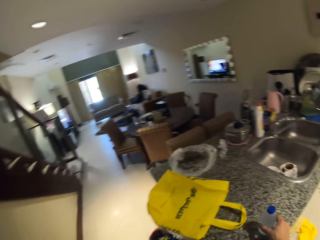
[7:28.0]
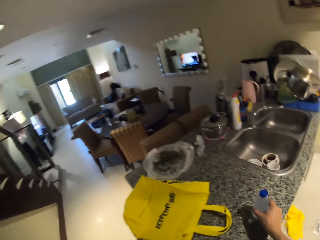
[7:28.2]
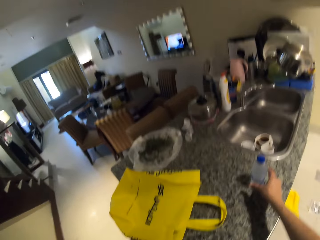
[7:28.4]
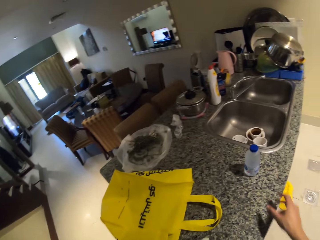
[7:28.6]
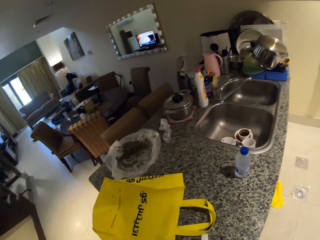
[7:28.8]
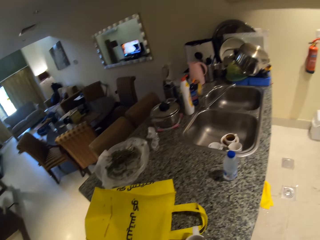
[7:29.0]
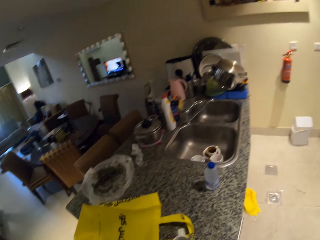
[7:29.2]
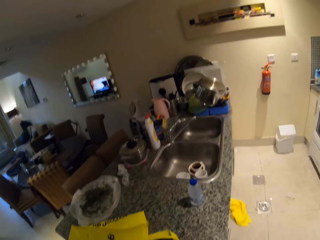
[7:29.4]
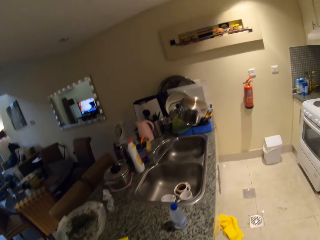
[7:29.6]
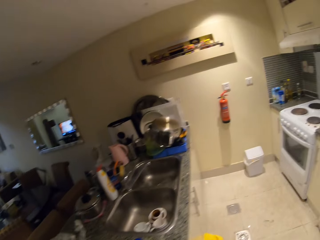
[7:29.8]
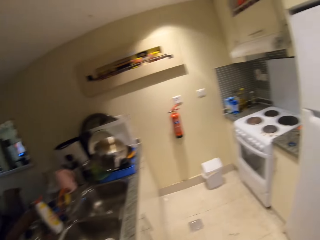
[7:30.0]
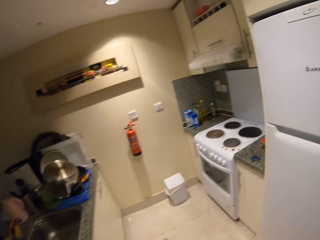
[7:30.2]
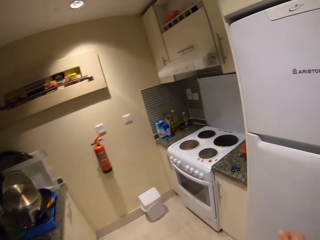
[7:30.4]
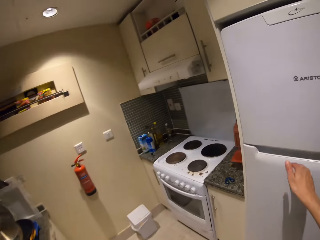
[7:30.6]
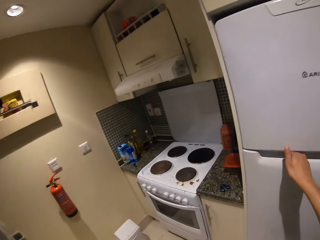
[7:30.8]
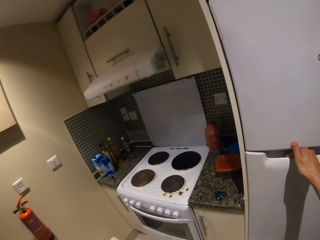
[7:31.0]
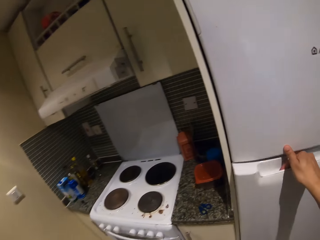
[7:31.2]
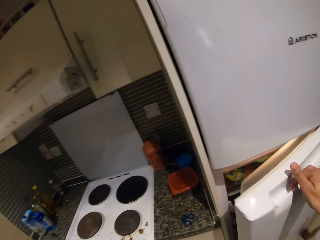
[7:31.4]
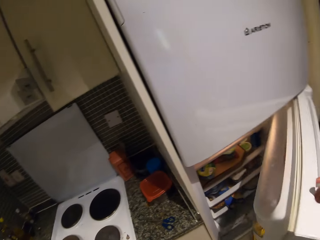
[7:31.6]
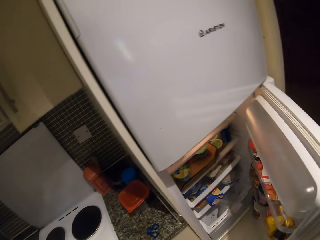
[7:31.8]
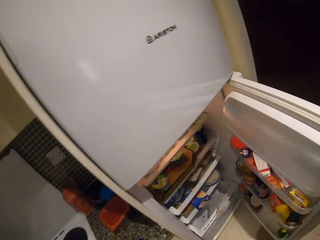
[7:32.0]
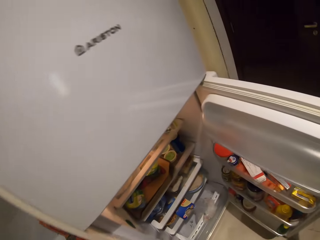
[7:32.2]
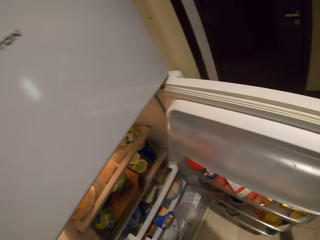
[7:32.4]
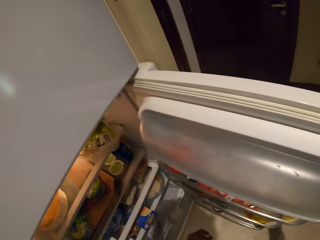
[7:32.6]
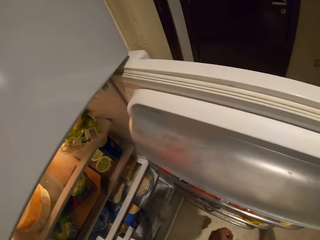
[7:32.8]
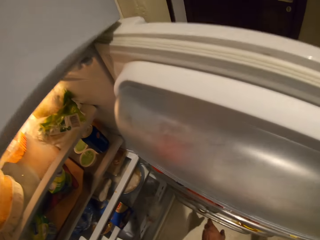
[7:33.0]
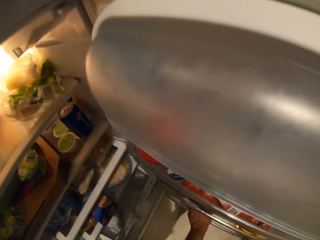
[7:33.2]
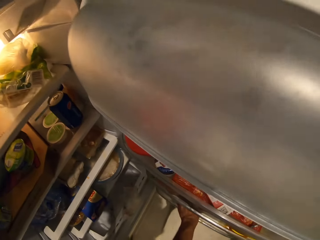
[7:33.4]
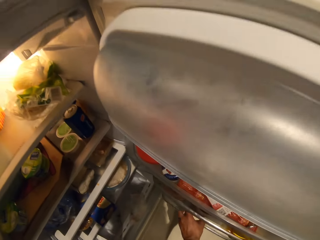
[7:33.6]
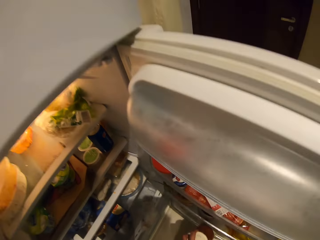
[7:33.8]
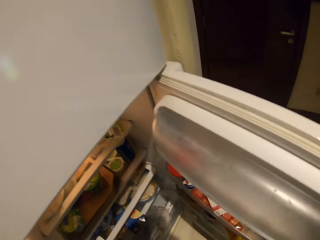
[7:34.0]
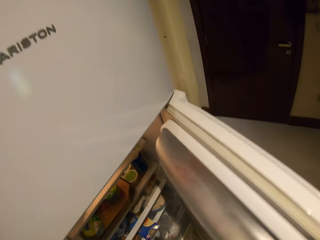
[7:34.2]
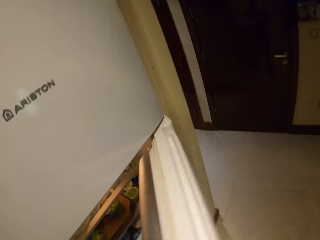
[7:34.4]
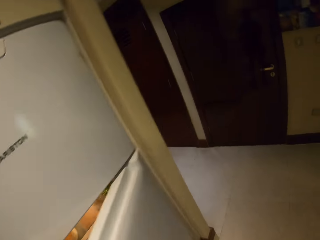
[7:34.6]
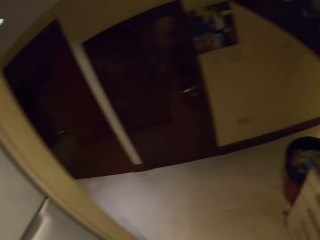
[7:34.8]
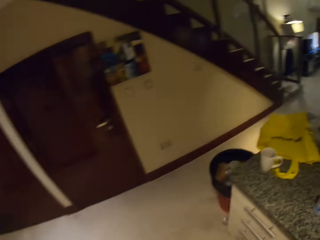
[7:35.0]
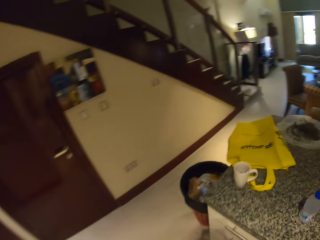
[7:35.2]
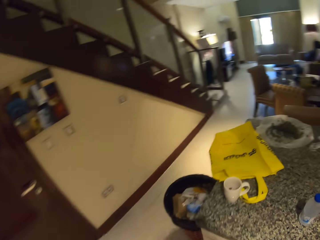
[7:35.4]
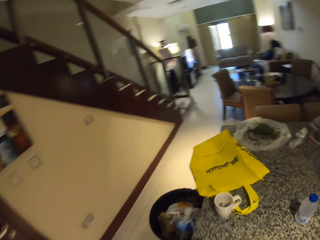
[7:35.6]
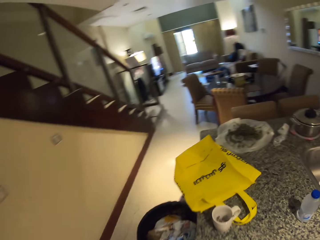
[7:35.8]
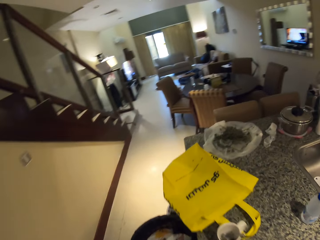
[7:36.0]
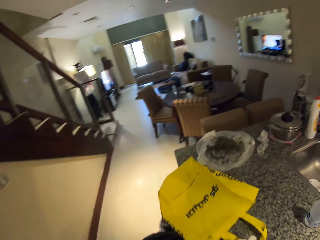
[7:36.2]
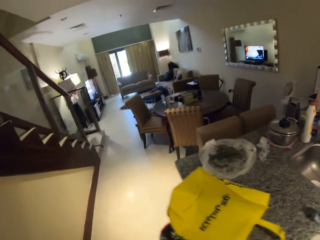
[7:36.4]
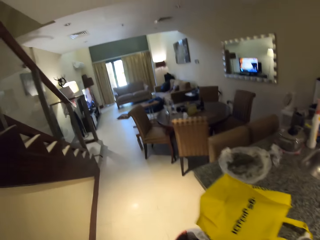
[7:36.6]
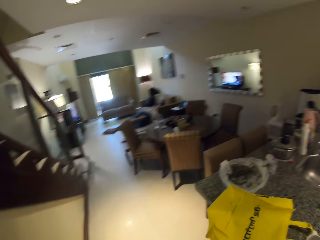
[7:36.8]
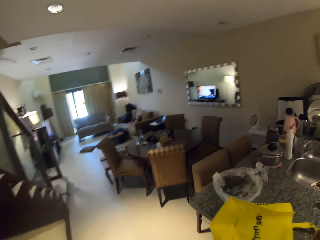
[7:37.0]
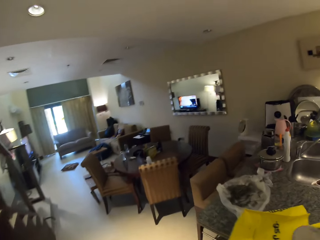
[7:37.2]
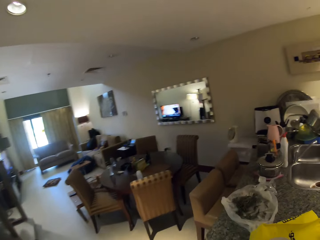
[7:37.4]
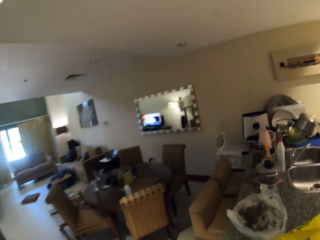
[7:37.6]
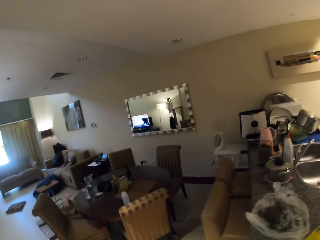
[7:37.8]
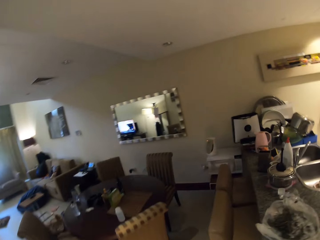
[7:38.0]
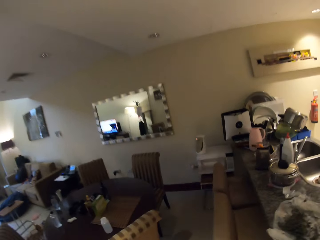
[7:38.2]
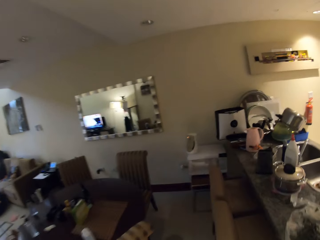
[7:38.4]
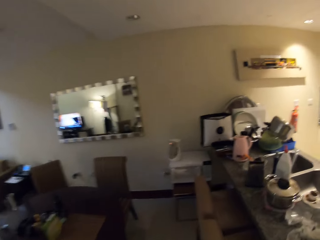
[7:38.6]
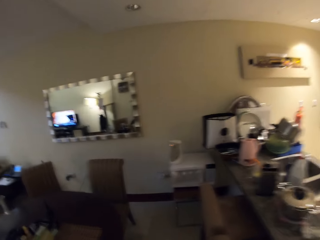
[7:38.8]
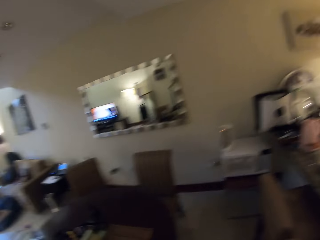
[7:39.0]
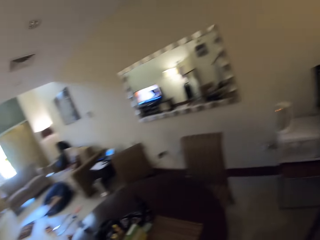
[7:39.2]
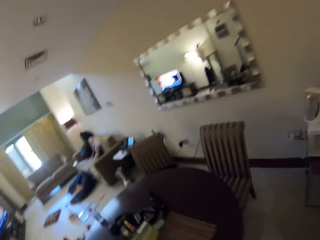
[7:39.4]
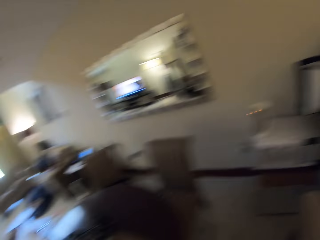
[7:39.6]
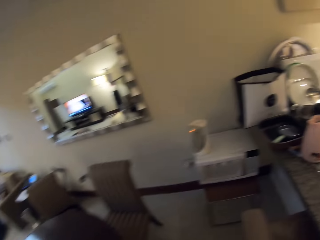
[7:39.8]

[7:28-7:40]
The camera wearer opens the fridge. They pick something. They close the fridge. They walk to the other side.

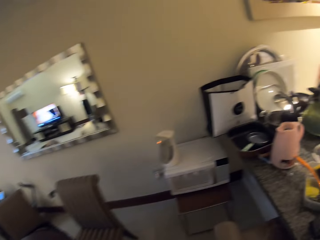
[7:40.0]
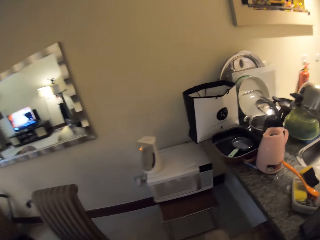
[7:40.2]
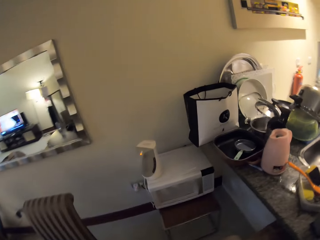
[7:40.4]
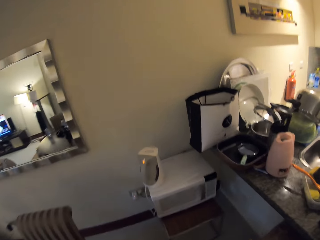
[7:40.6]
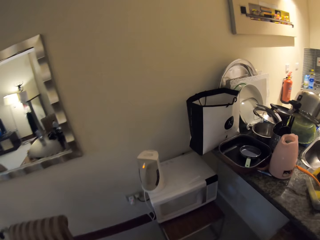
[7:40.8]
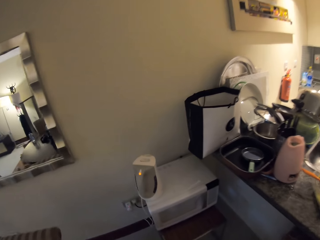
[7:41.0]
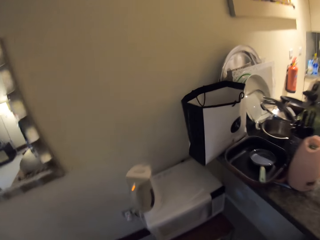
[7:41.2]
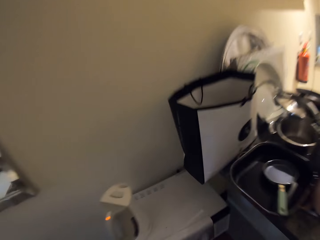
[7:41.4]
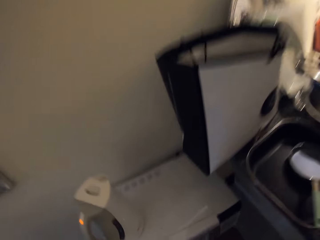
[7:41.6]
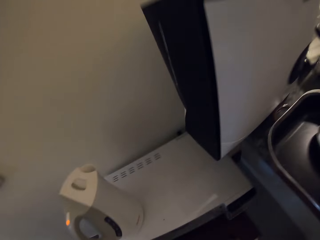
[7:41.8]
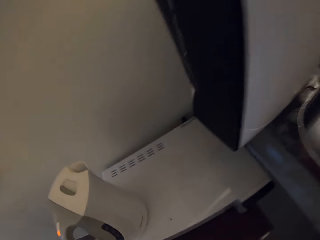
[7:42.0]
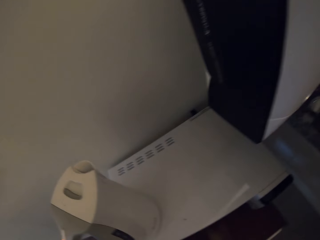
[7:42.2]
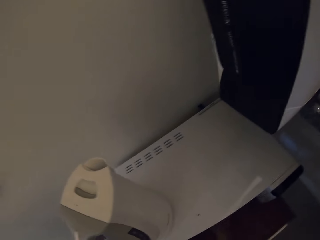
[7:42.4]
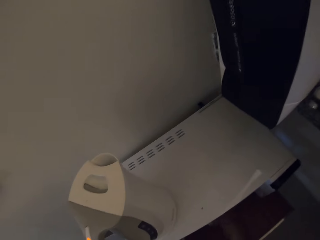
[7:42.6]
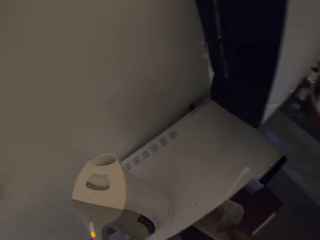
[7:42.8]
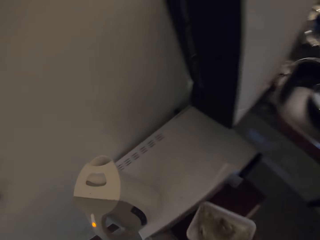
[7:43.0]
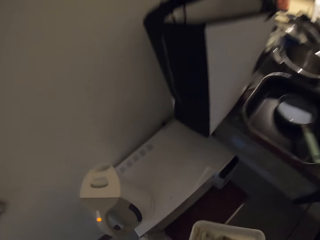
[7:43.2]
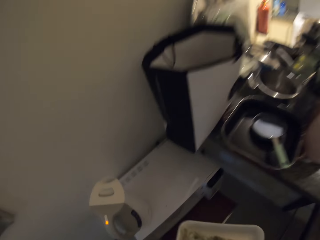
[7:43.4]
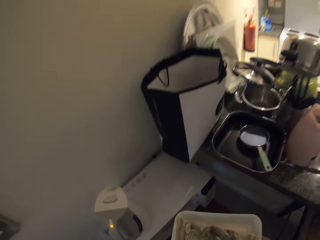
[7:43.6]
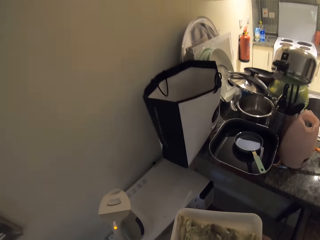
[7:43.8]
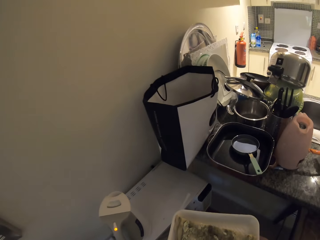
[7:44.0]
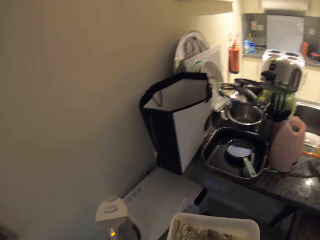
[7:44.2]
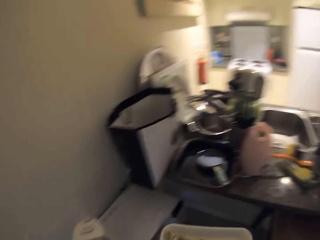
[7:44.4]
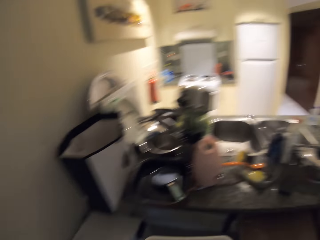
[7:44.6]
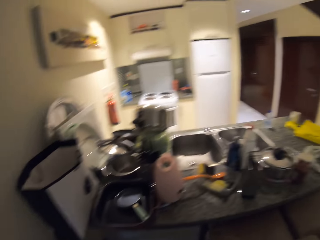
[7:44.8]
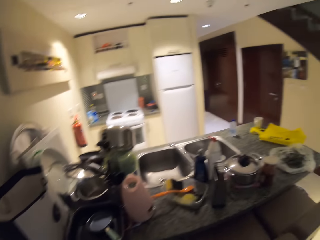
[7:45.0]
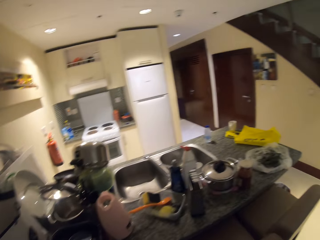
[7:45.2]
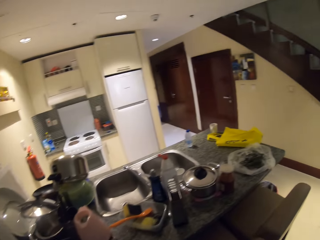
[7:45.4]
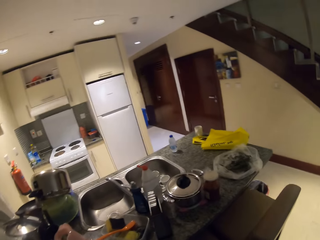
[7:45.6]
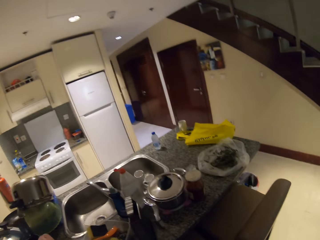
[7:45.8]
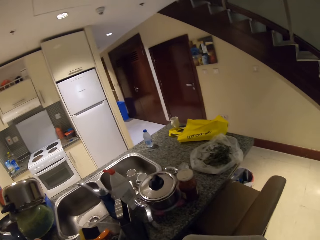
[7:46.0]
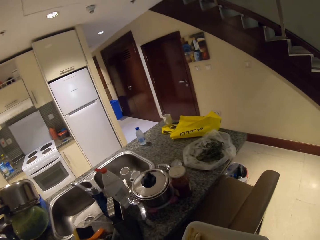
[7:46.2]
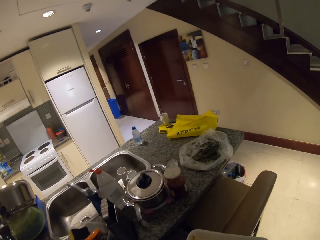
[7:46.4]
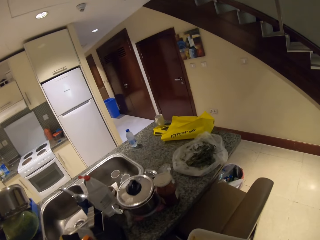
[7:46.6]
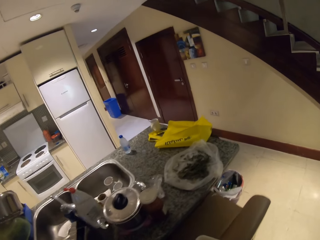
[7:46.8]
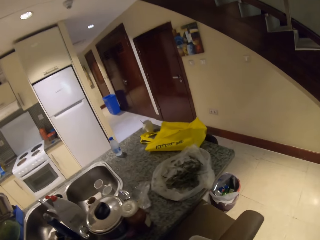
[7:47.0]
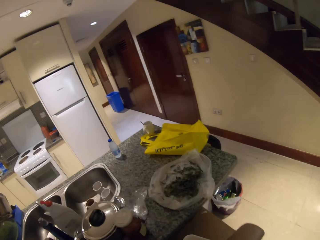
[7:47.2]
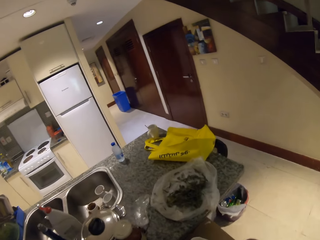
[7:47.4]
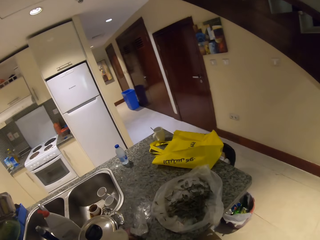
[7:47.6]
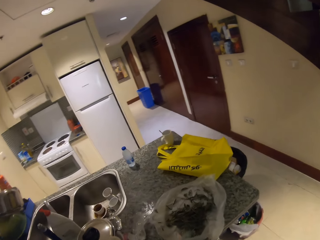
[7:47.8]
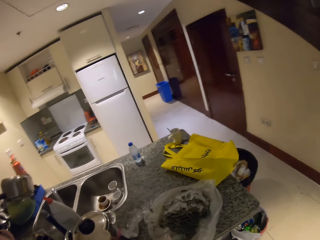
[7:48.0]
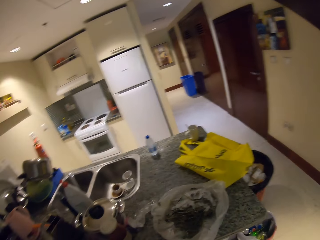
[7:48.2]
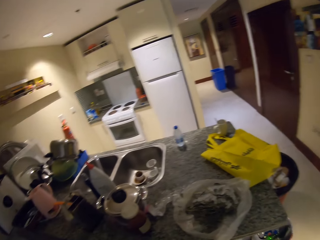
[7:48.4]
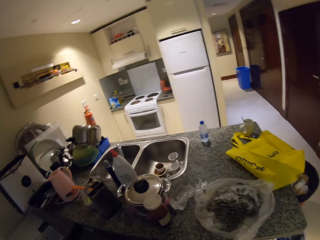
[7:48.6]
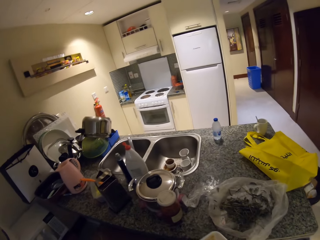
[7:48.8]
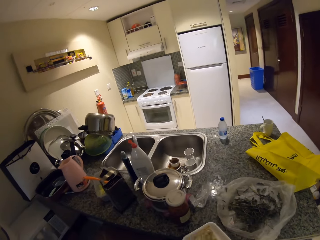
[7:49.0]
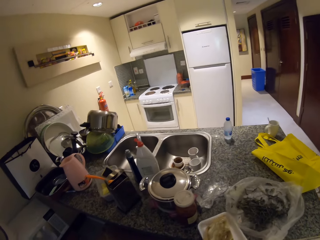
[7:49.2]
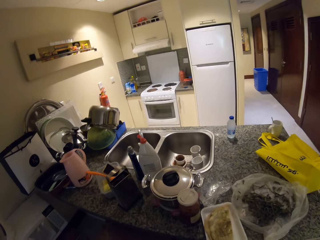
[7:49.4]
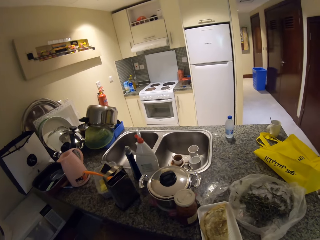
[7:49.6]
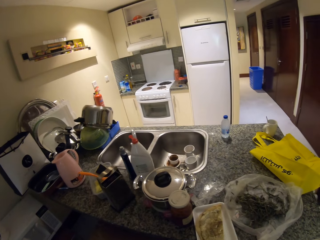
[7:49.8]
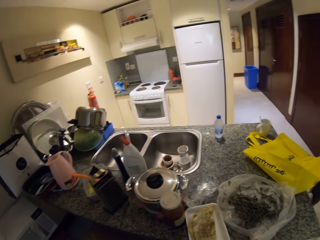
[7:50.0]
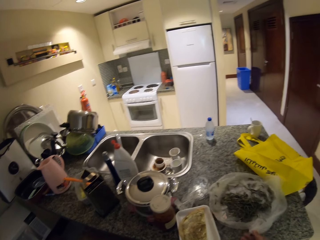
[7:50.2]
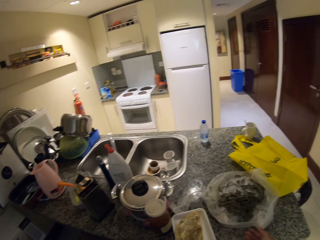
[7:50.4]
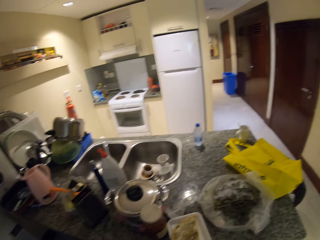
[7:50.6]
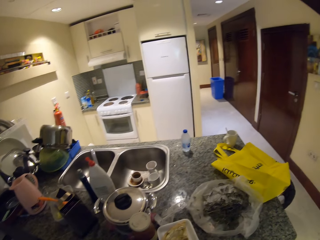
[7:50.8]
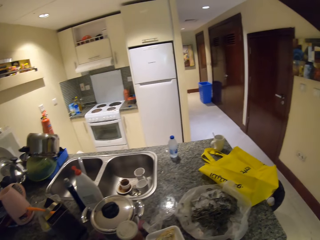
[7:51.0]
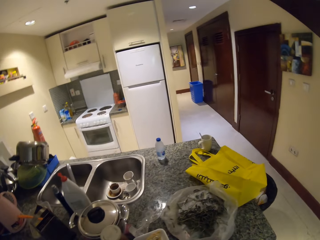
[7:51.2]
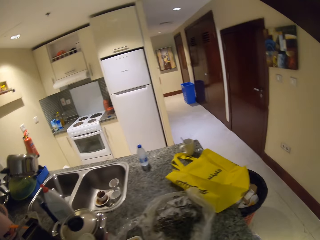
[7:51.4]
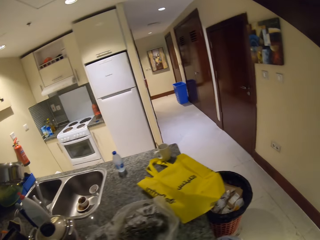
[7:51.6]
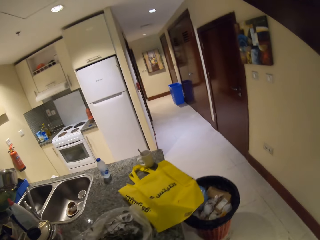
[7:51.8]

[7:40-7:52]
The camera wearer opens the microwave oven. They take out the pancakes. They put the pancakes on the counter.
